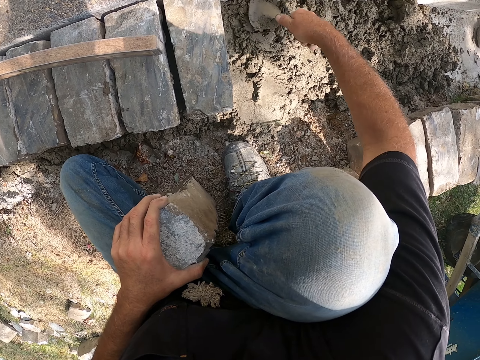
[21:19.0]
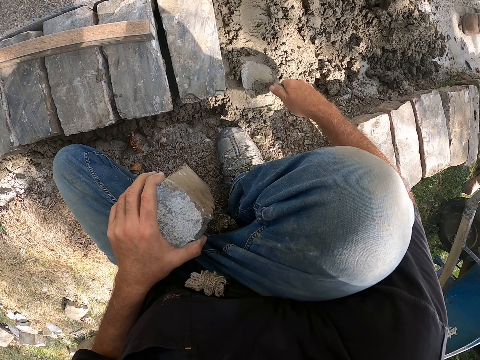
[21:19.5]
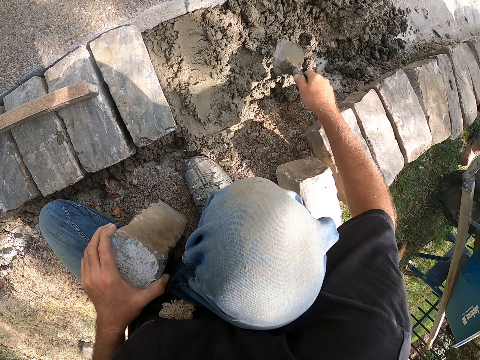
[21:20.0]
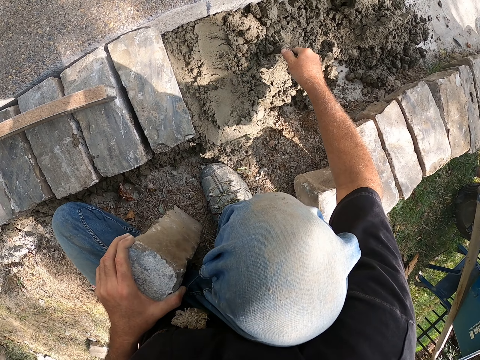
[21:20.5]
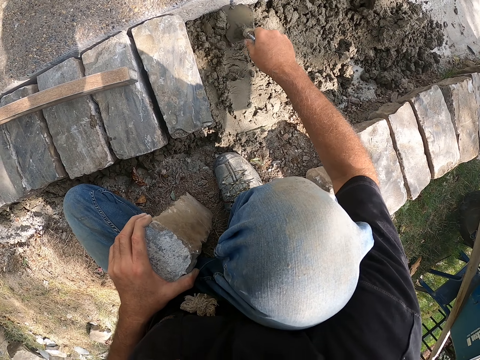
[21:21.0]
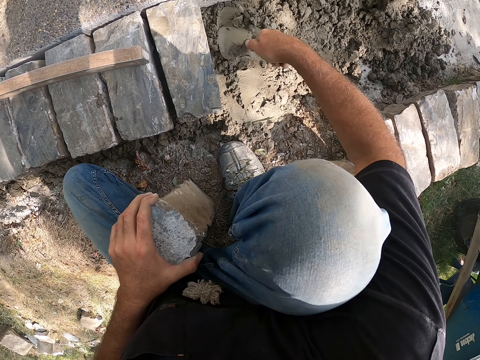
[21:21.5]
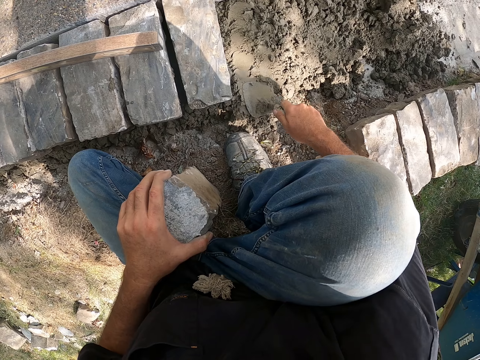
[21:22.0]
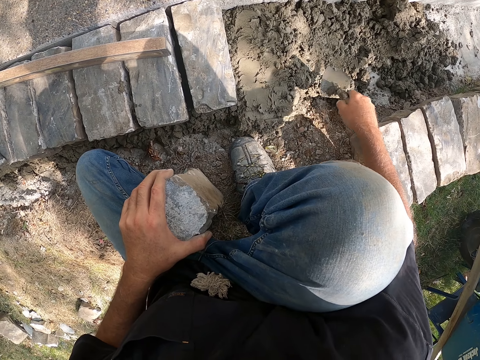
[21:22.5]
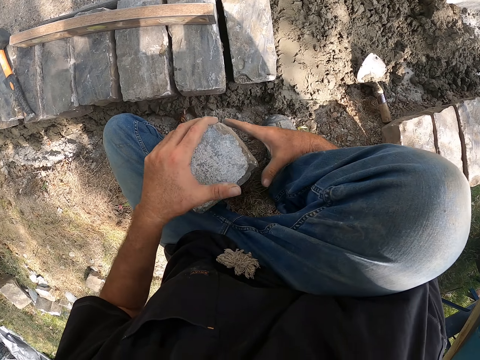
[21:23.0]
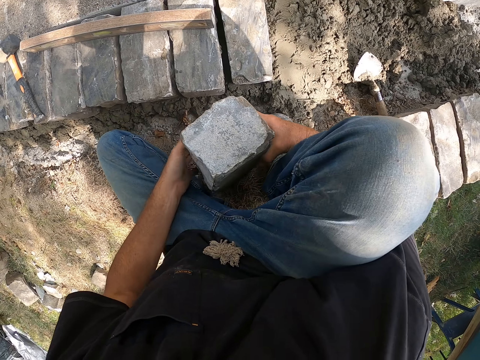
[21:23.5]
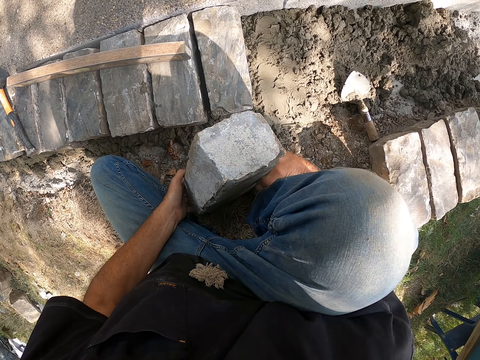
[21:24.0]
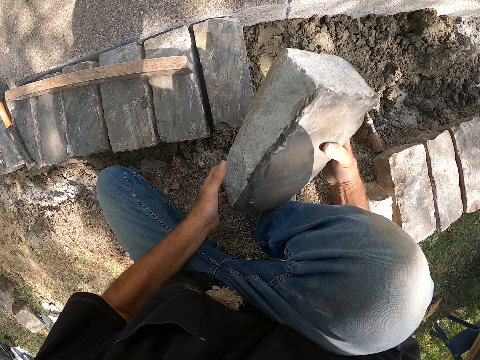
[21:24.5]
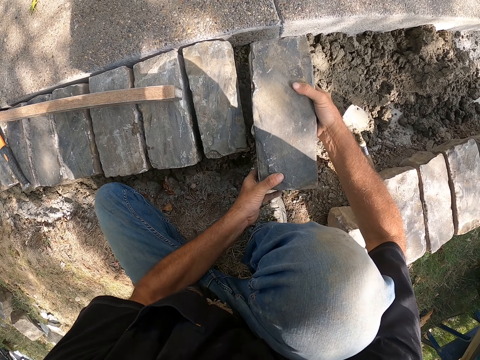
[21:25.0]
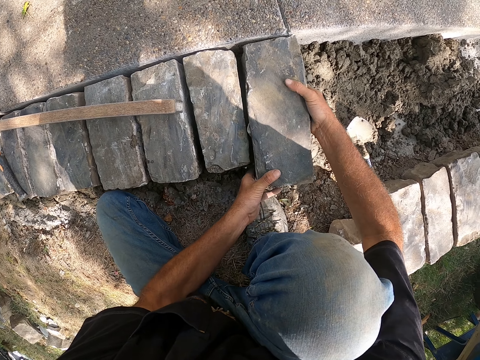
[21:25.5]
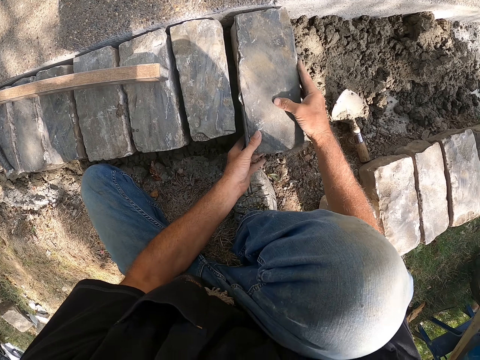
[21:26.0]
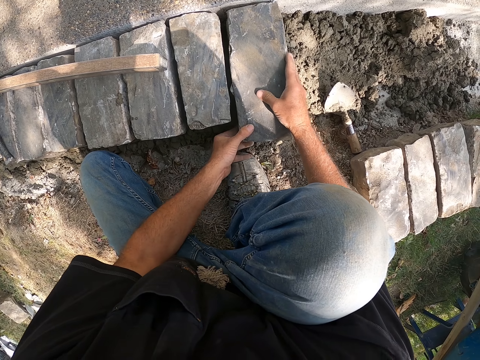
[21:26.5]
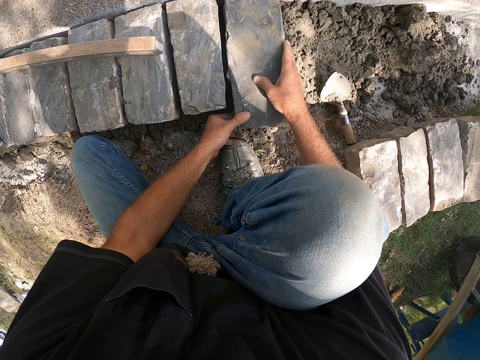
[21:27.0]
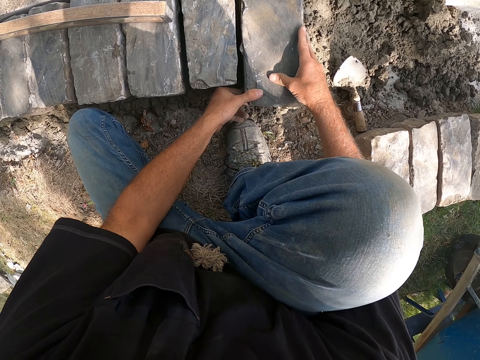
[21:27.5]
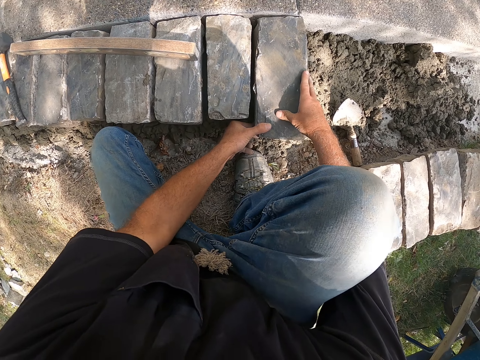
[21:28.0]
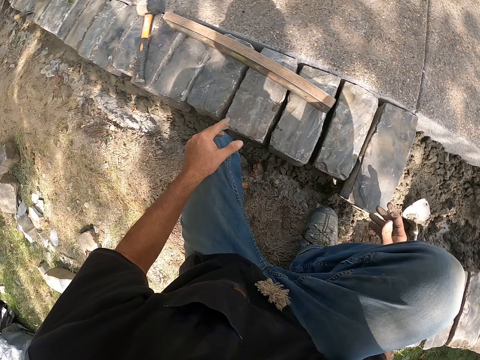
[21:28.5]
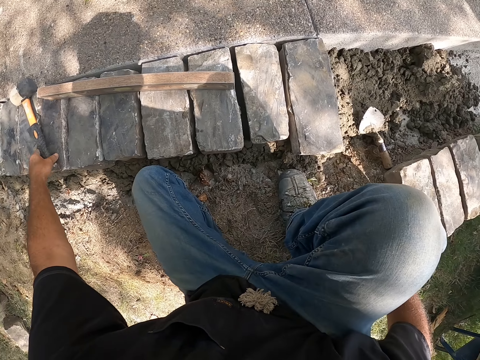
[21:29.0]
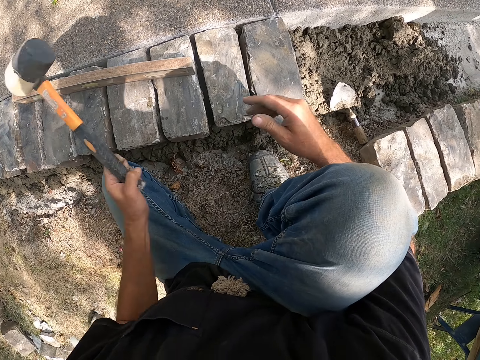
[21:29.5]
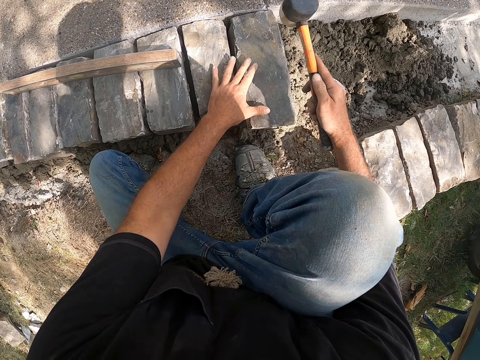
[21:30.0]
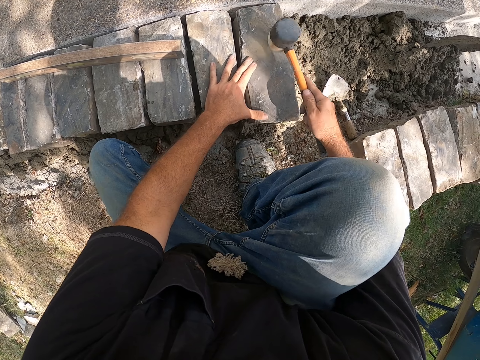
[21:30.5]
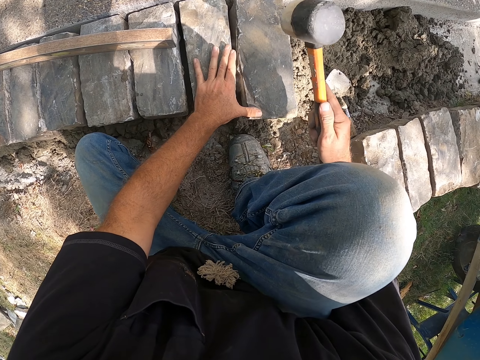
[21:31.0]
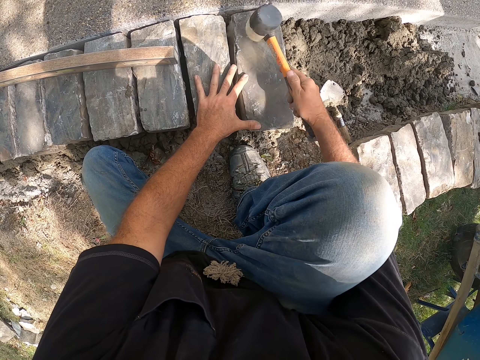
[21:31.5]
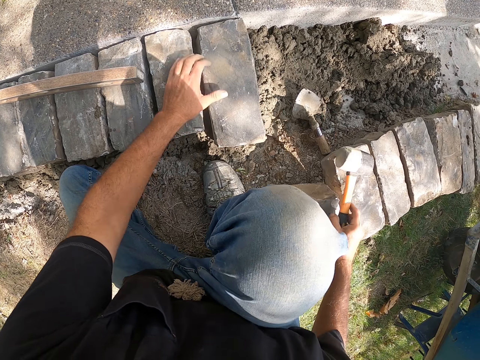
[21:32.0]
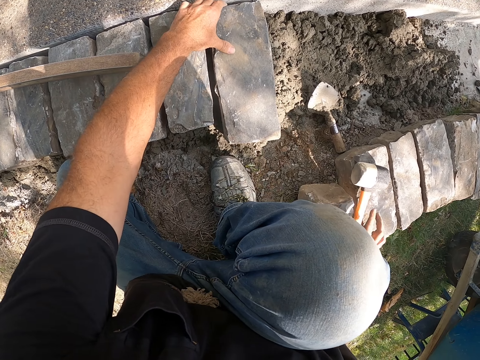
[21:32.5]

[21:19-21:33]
The camera wearer puts down a trowel on the ground. They put the block stone on the concrete. They adjust the block on the ground. They pick up a hammer. They hit the block with the hammer.

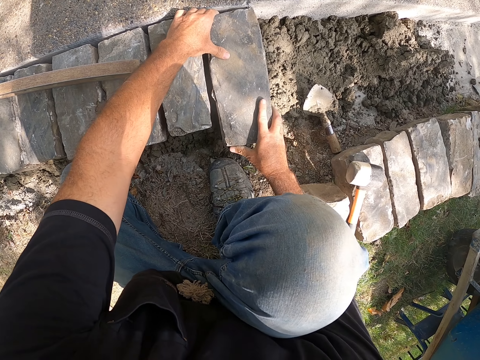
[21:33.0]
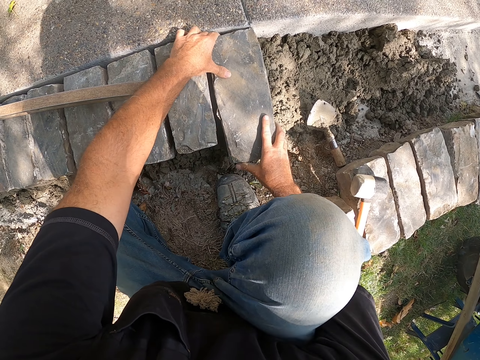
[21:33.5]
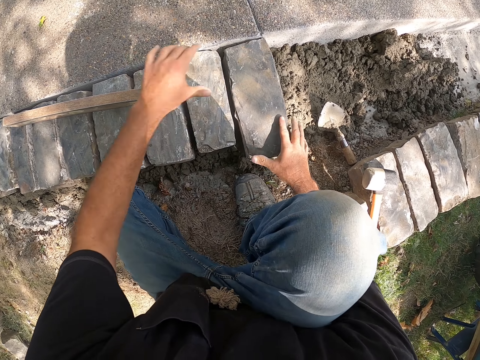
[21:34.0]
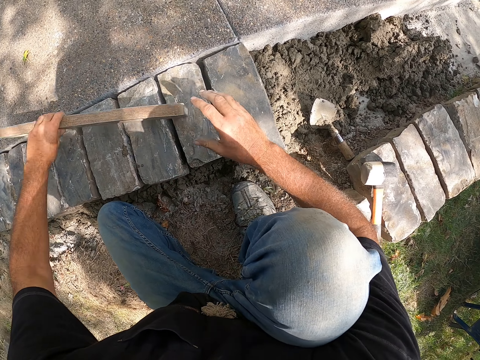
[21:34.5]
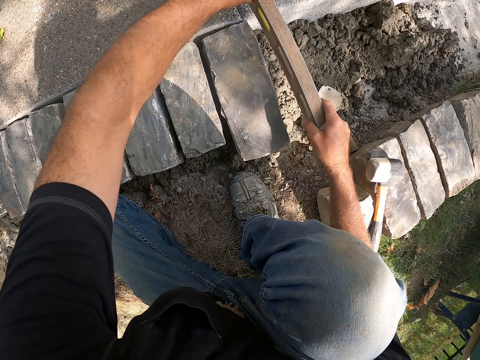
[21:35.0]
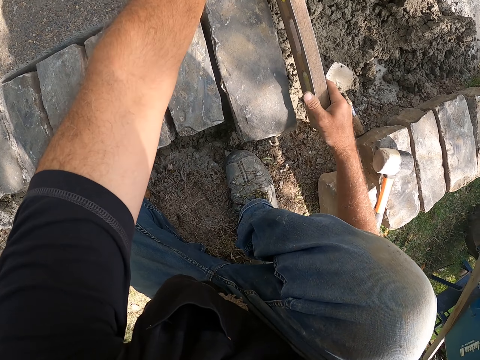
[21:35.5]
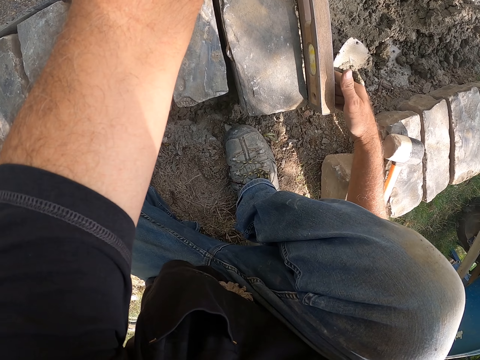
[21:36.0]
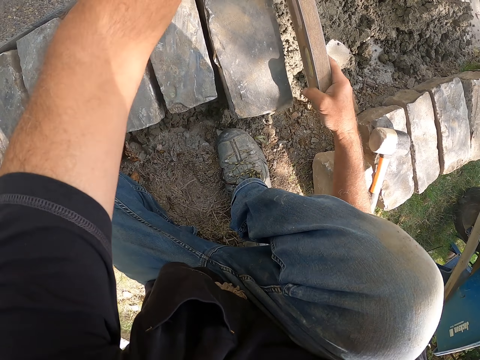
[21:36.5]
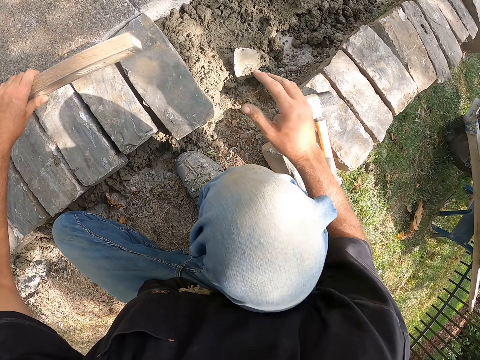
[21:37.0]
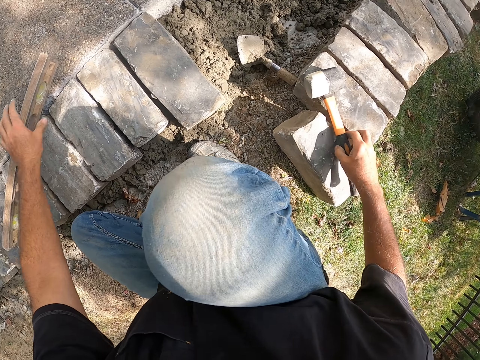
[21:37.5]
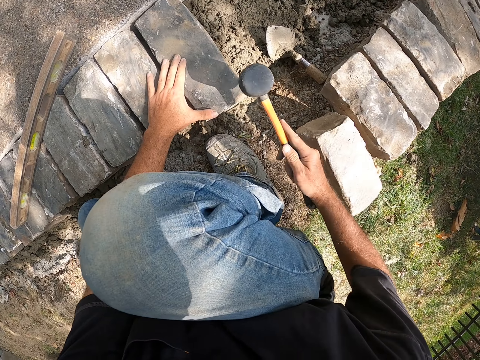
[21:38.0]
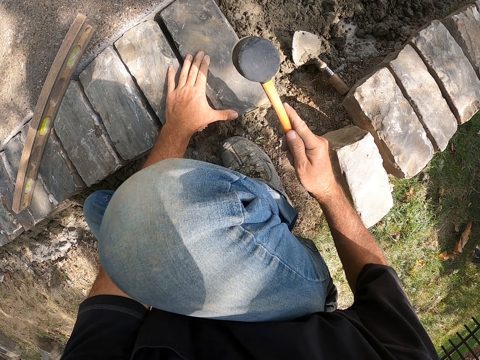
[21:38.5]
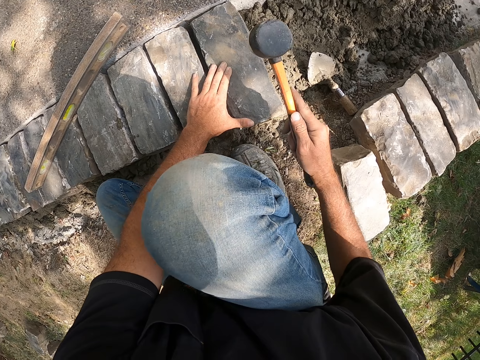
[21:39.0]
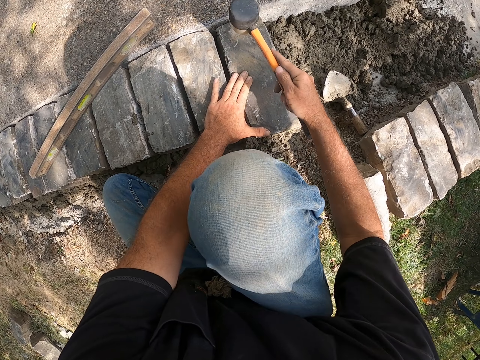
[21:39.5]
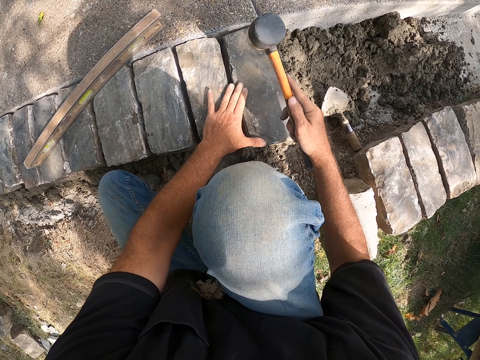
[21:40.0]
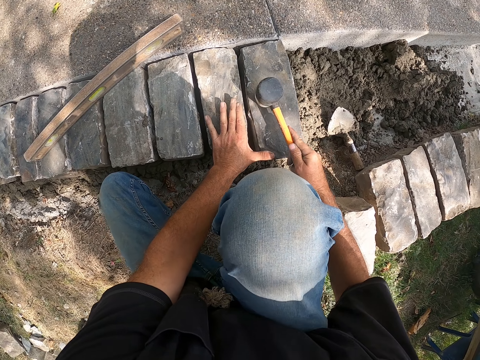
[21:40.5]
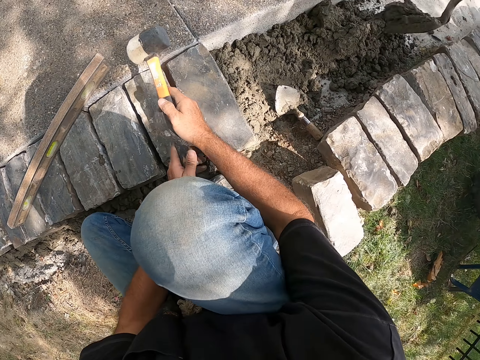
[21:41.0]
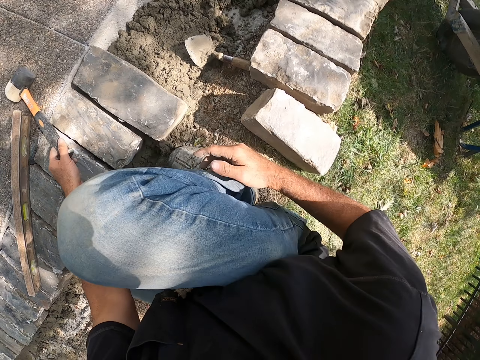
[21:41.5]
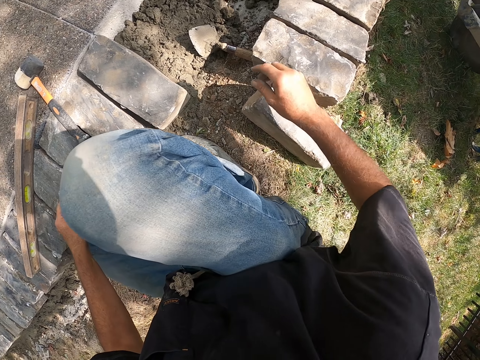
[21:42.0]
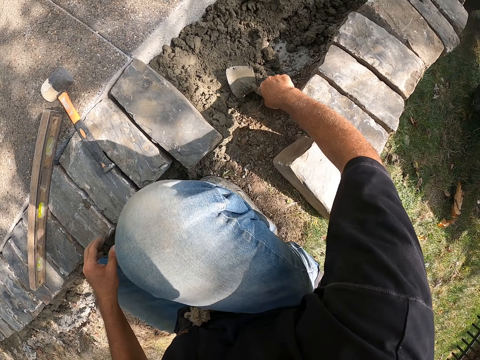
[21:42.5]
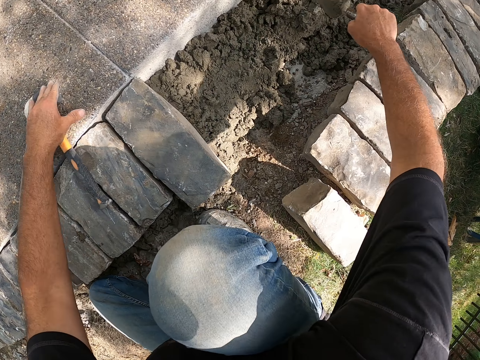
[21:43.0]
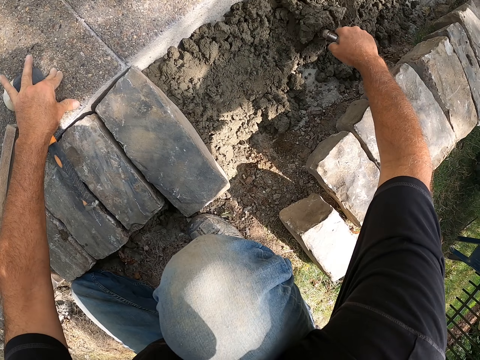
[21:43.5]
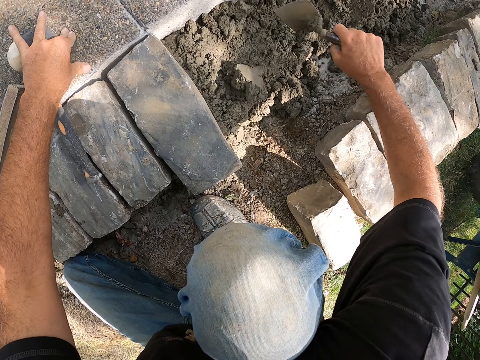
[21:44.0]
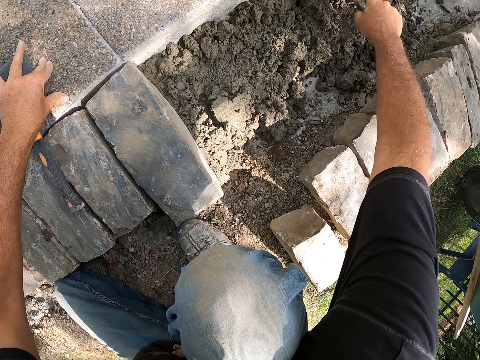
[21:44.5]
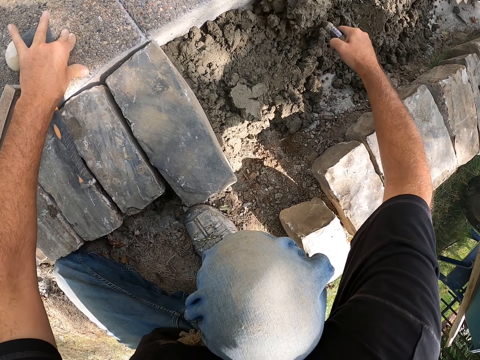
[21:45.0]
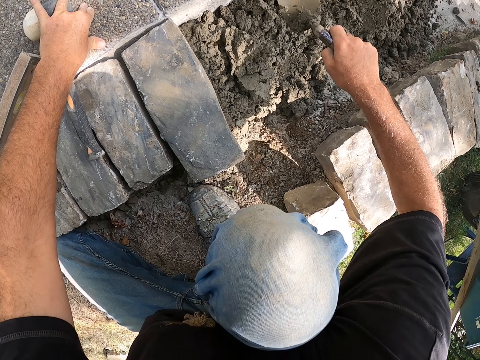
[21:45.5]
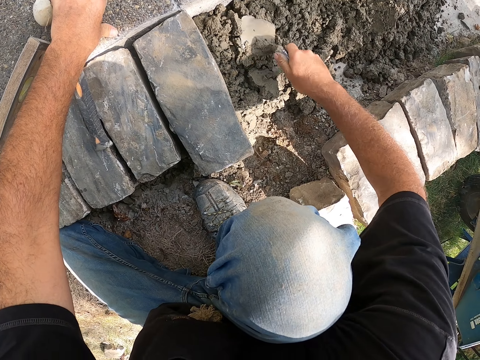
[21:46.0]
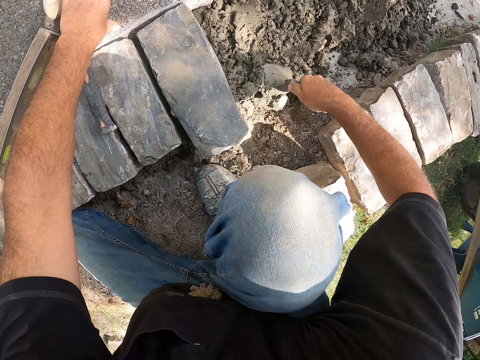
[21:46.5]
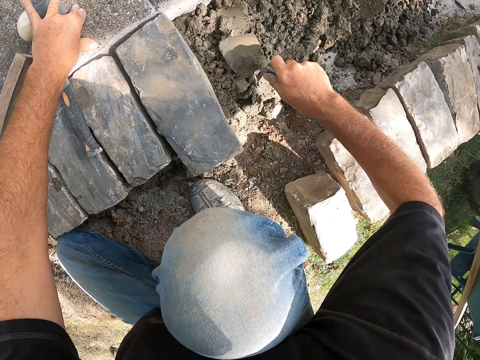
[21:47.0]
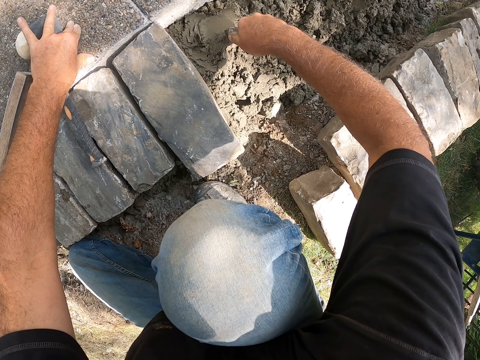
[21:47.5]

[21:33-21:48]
The camera wearer puts down a hammer. They pick up a meter level. They measure a block with the meter level. They put down the meter level. They hit the block with the hammer. They put down the hammer. They pick up a trowel. They mix cement on the ground.
